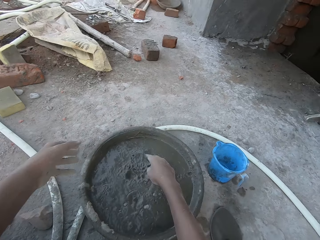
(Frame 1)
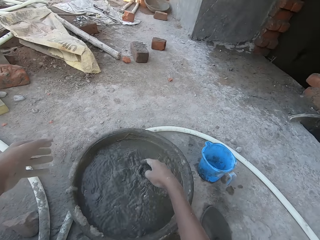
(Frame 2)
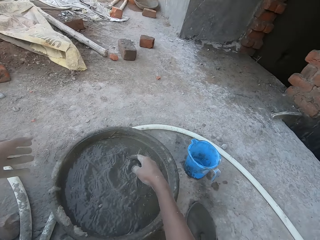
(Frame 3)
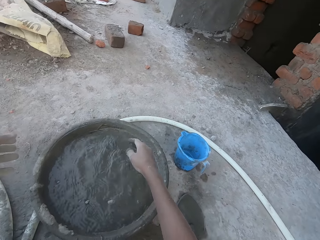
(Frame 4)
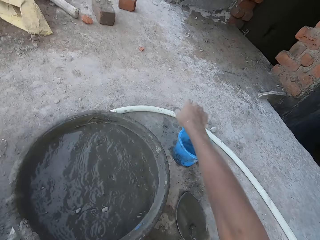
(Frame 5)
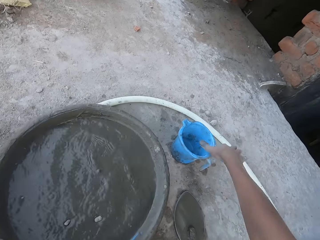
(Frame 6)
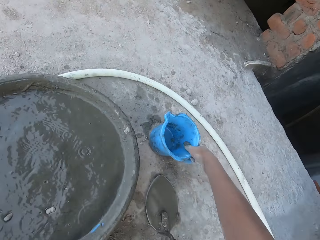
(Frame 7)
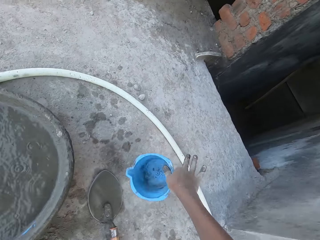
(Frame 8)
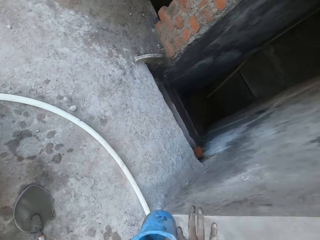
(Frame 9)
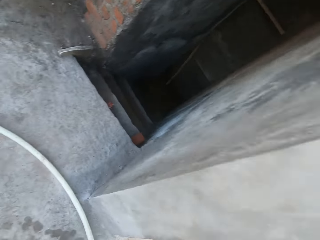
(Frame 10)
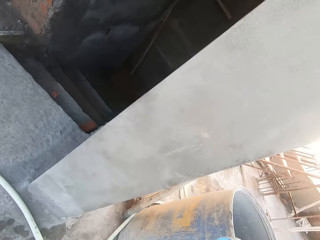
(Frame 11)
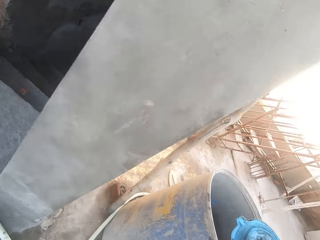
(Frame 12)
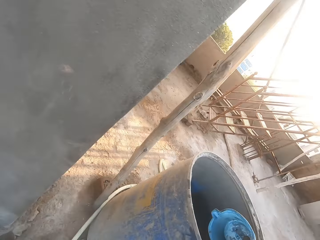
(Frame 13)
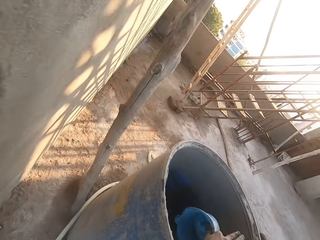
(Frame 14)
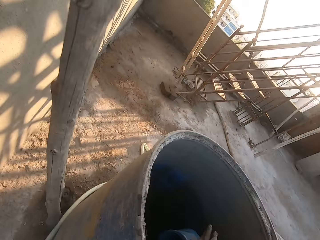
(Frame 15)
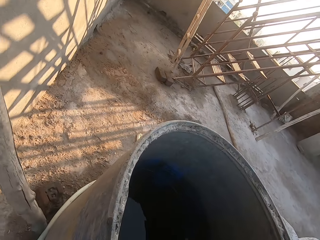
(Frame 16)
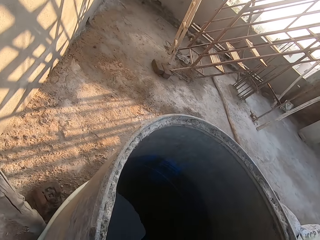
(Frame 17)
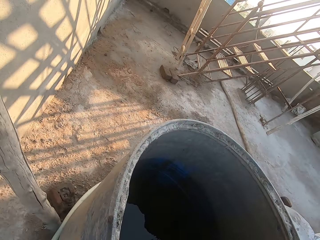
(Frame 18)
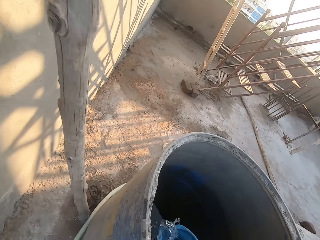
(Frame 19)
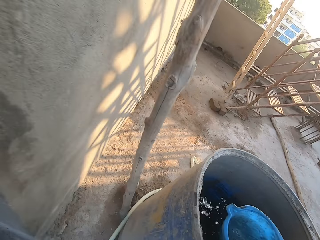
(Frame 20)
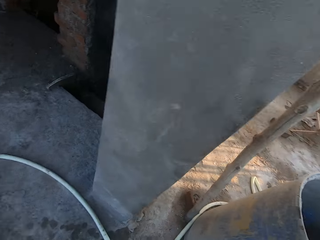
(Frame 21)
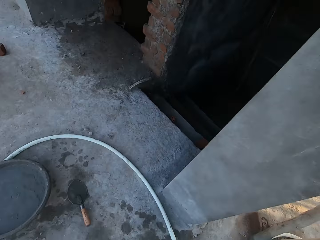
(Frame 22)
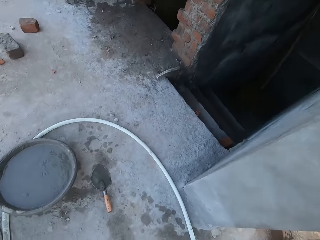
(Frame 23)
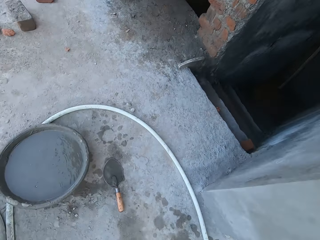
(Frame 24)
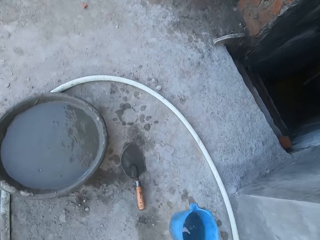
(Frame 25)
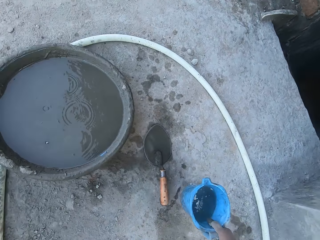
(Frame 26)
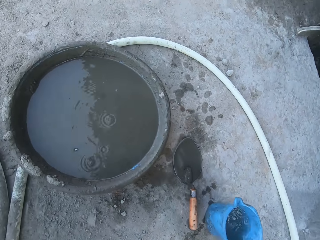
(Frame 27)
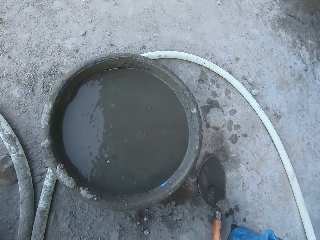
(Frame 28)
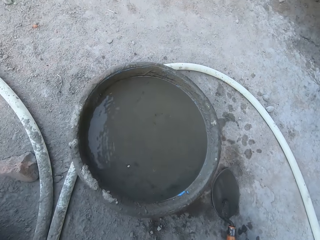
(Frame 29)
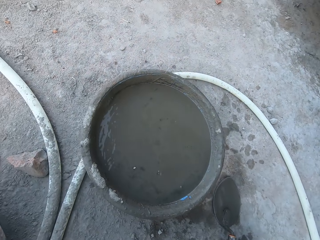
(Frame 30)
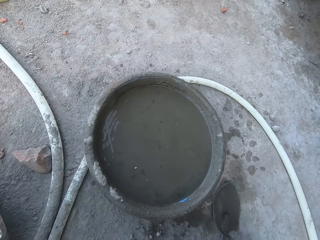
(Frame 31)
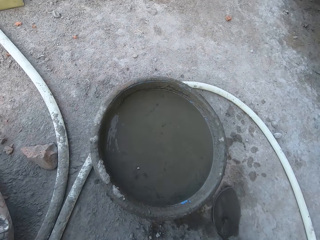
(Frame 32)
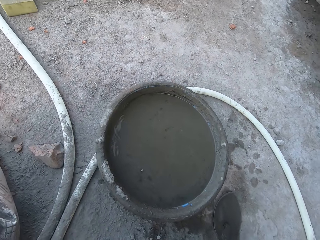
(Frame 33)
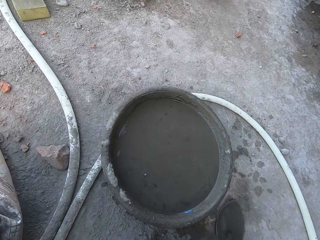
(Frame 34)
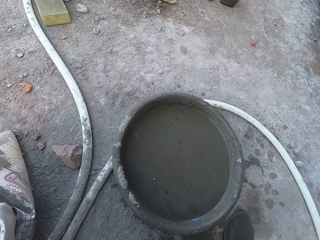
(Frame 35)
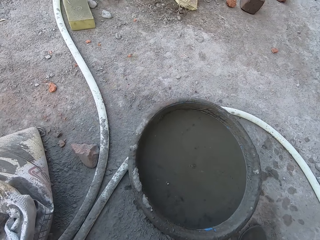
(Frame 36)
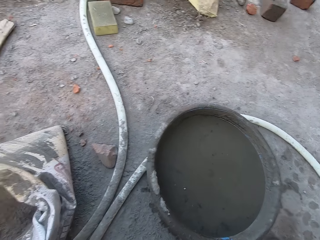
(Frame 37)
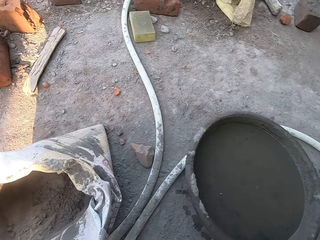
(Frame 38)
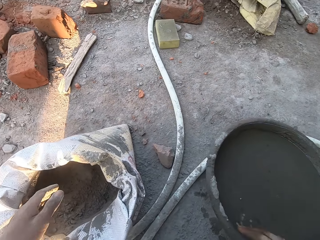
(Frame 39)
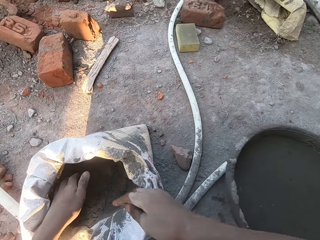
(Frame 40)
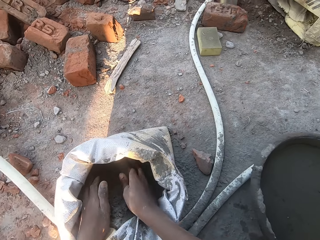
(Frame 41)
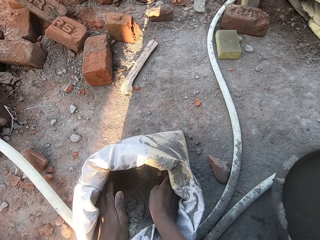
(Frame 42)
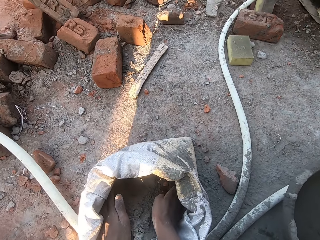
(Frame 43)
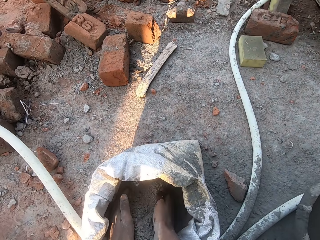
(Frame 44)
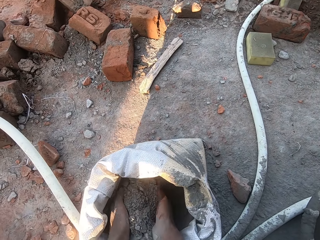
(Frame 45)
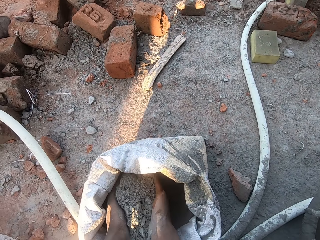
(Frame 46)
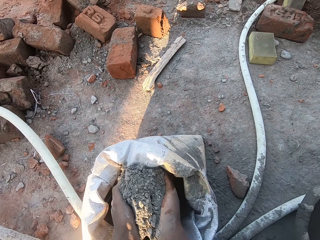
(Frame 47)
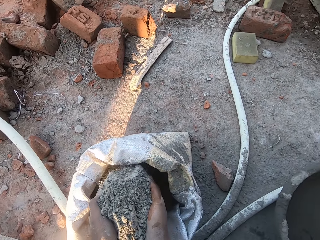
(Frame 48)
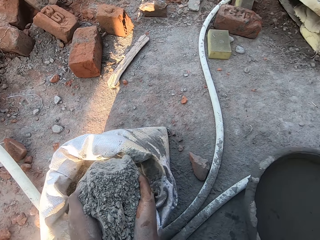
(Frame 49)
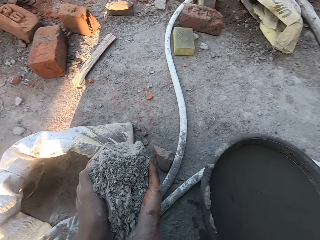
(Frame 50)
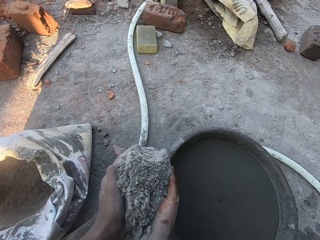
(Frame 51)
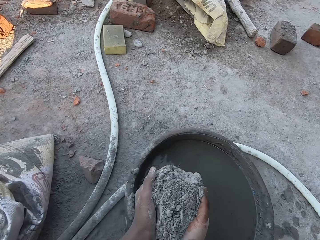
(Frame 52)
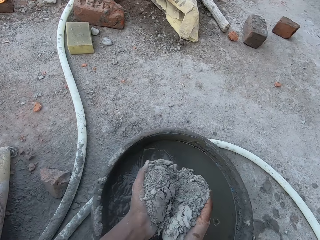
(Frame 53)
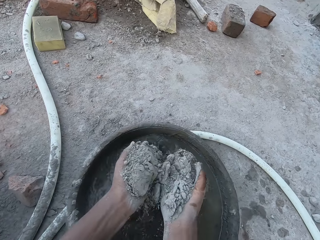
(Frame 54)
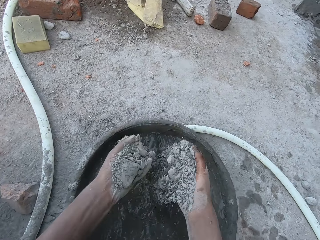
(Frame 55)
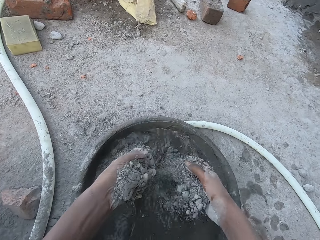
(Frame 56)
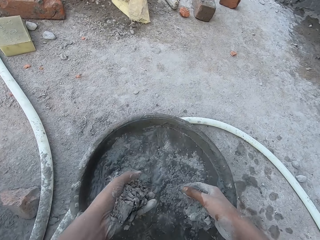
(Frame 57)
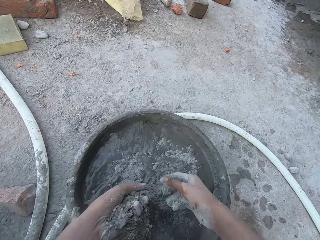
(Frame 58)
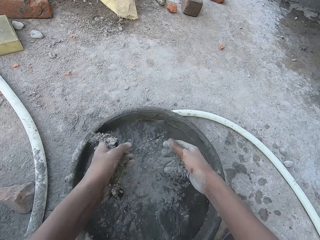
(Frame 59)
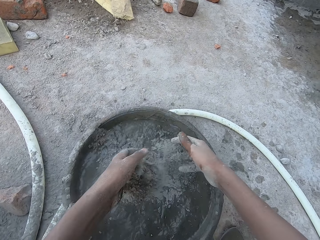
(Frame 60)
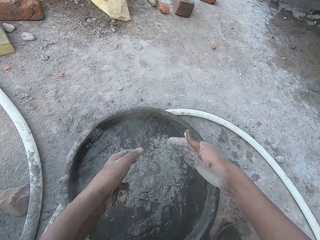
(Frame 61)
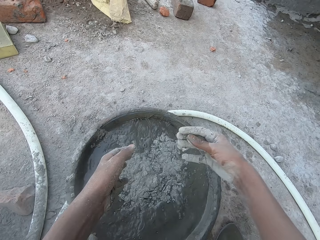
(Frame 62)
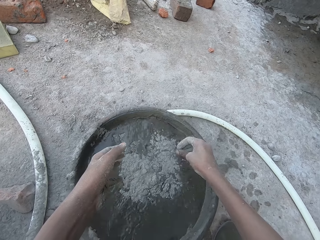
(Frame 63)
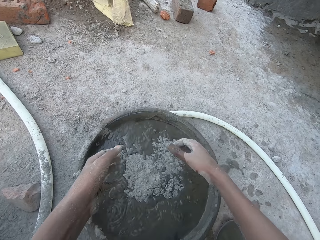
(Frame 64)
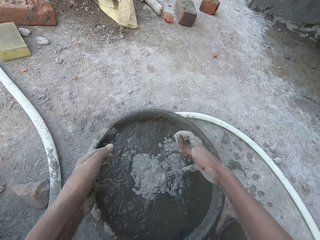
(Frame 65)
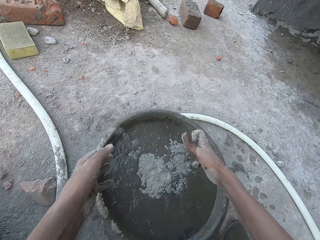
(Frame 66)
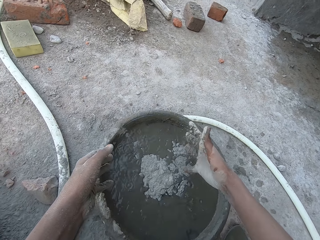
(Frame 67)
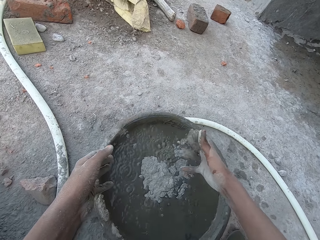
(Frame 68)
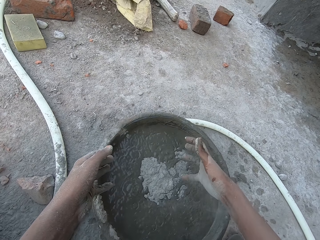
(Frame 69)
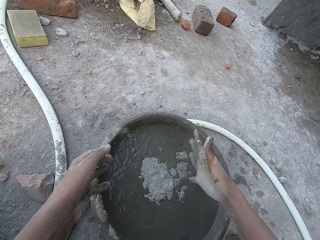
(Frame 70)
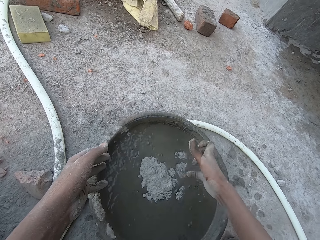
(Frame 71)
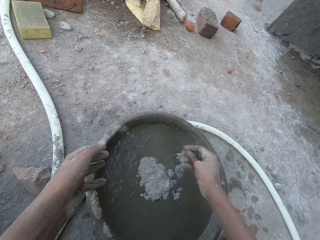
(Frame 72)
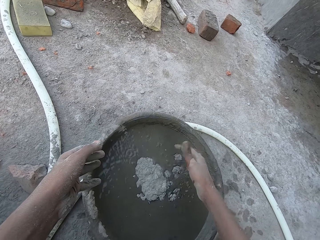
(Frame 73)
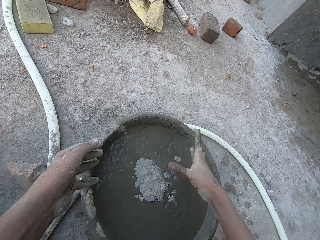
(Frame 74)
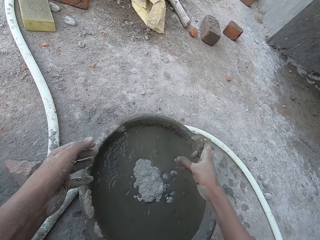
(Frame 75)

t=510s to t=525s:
The camera wearer picks up the cup of water from the floor with his right hand. He walks ahead. He draws water from the drum of water with the cup of water in his right hand. He walks ahead. He drops the cup of water on the floor with his right hand. He packs cement from the sack of cement with both hands. He pours the cement in the pan with both hands. He moves the right hand around.

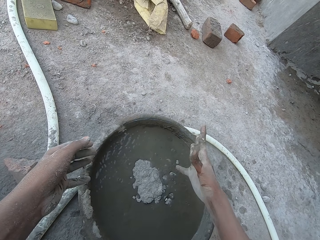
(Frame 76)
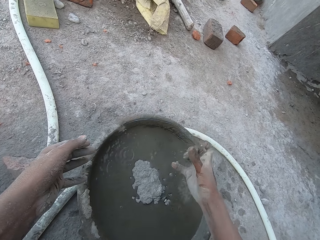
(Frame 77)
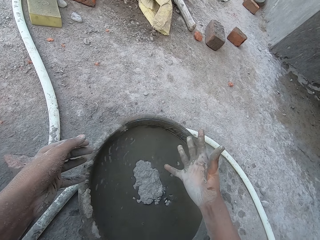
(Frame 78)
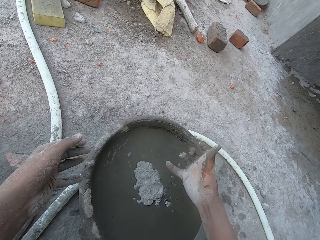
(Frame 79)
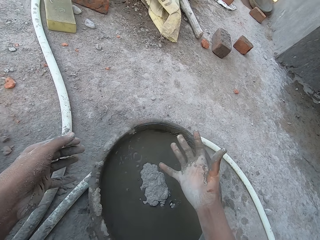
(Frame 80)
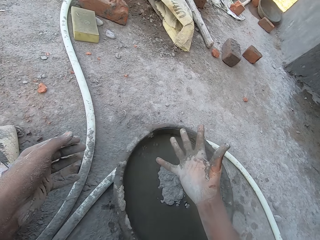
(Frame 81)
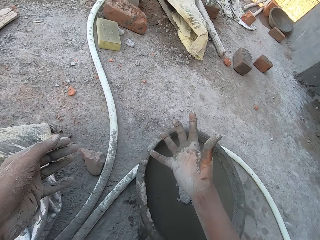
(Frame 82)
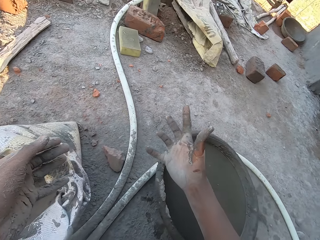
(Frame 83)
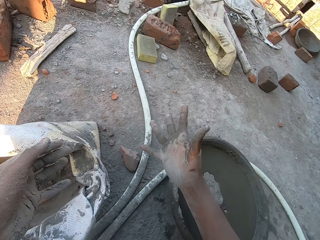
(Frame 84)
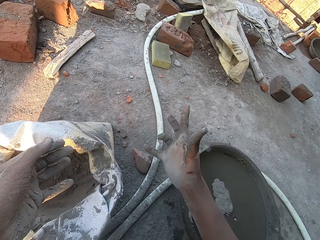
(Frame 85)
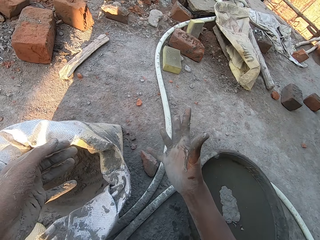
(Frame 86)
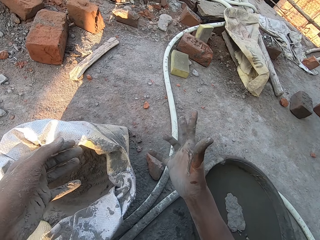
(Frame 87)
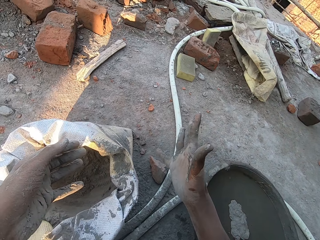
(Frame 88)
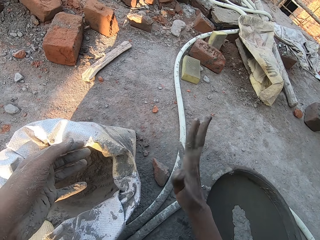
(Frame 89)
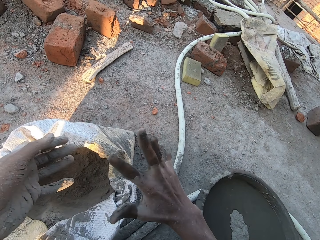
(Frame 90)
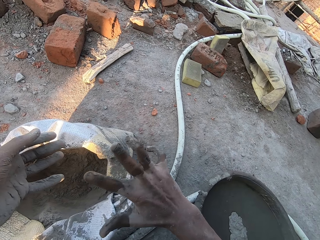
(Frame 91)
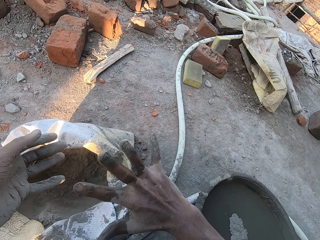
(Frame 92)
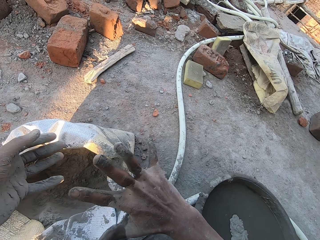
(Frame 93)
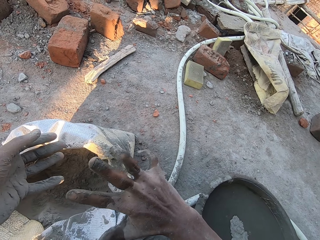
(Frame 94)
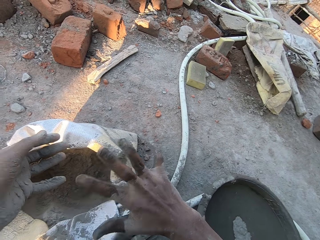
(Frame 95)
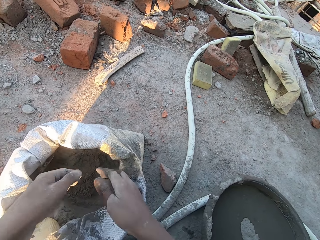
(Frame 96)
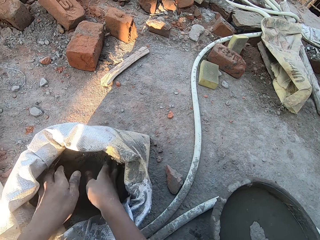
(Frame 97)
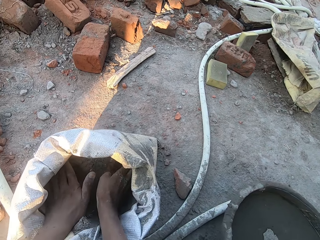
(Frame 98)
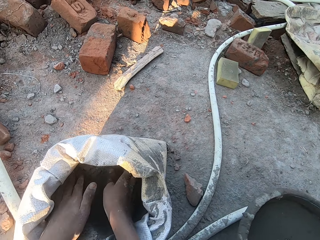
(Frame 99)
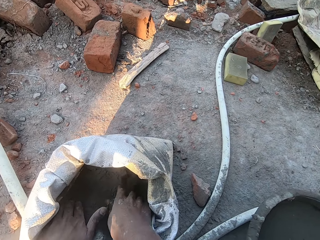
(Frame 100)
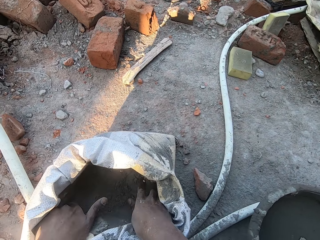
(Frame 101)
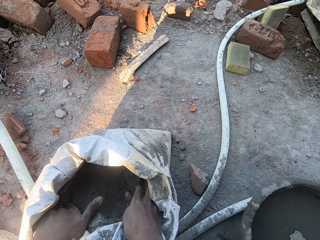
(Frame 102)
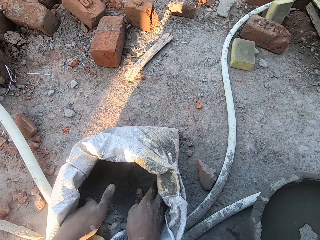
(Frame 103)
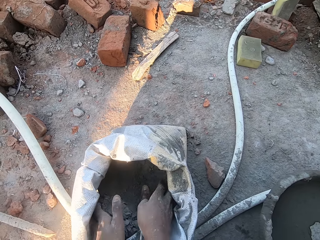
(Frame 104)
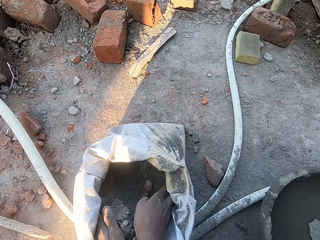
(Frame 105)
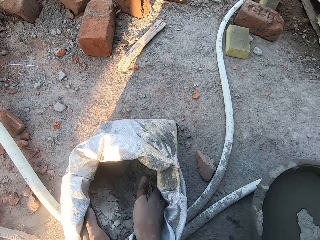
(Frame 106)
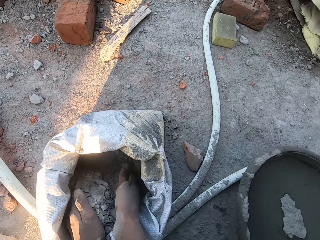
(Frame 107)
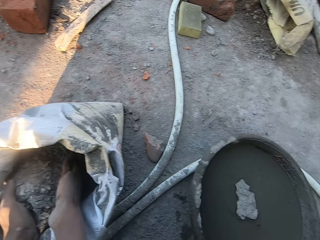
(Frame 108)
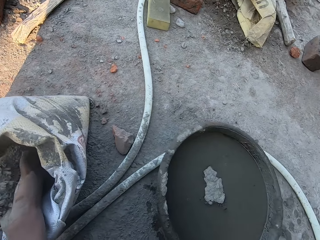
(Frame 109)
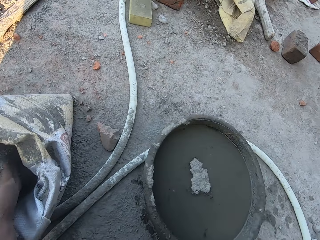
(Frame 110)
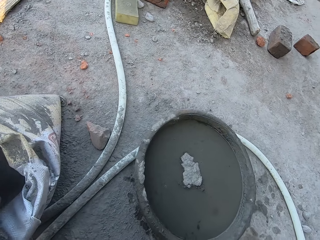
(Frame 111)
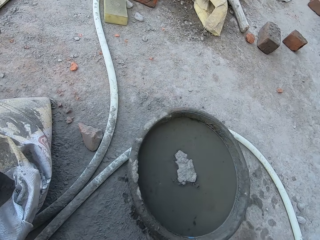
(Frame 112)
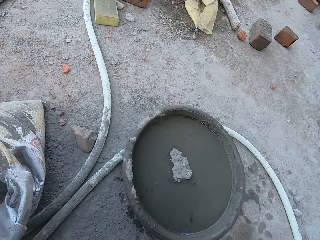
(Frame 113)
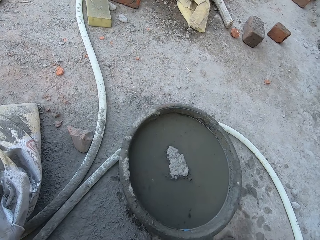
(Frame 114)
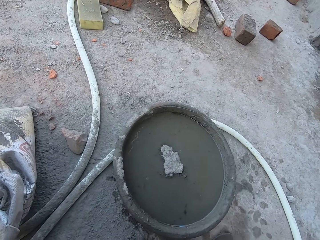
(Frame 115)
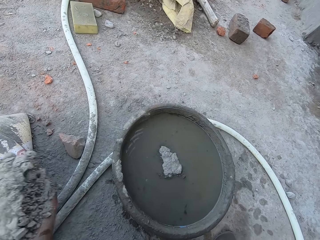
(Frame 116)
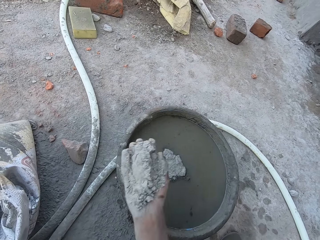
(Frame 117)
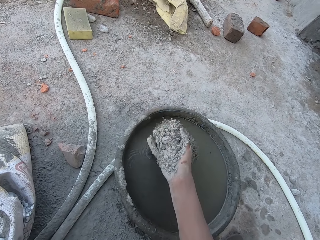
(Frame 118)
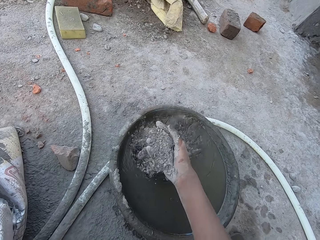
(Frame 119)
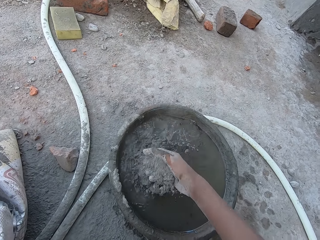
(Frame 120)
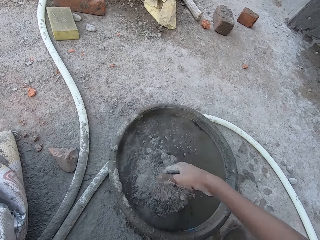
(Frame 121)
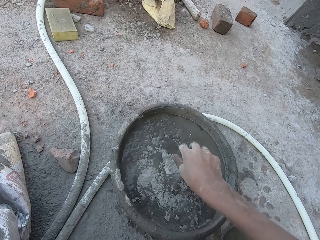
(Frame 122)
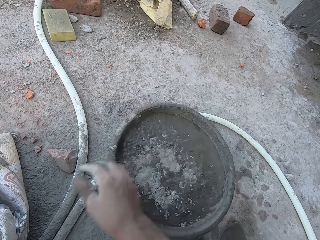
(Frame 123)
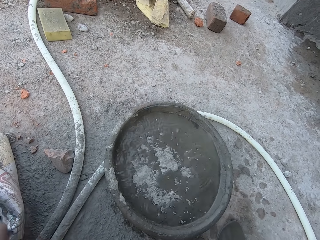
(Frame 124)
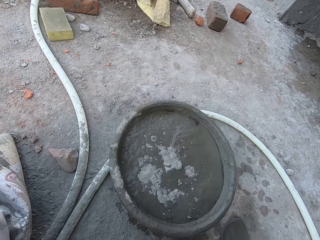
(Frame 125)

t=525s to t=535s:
The camera wearer packs cement from the sack of cement with both hands. He looks at the cement mix bowl or pan. He pours the cement in the pan with his right hand.
